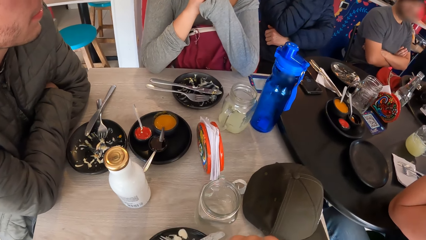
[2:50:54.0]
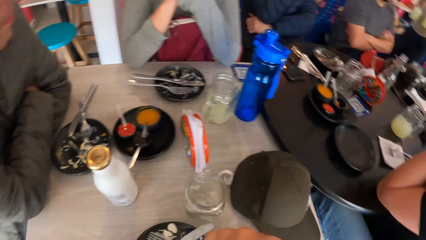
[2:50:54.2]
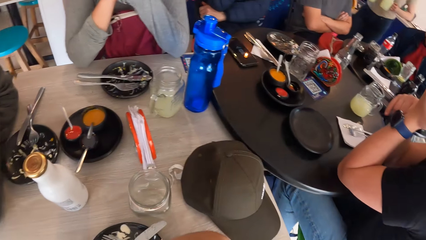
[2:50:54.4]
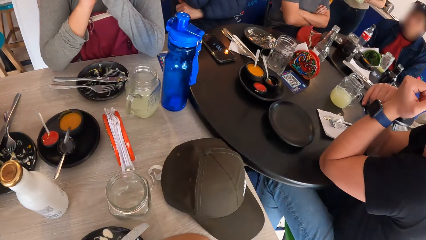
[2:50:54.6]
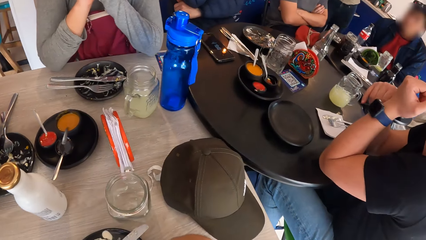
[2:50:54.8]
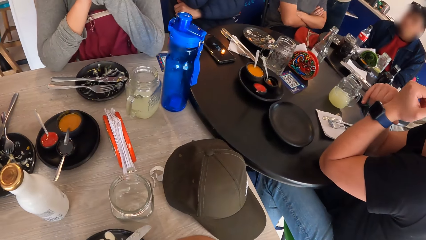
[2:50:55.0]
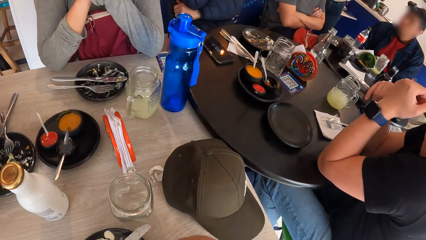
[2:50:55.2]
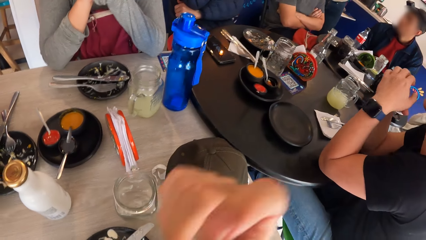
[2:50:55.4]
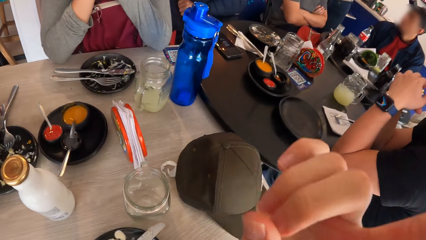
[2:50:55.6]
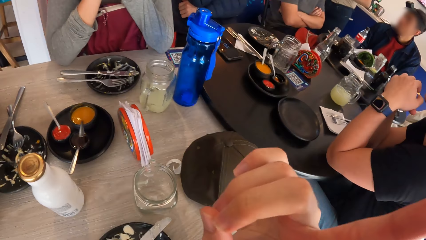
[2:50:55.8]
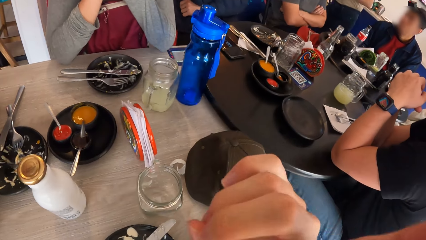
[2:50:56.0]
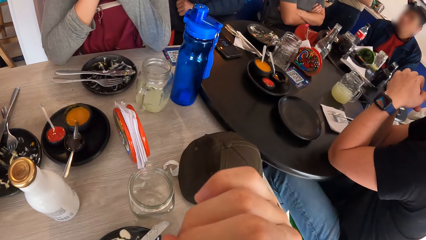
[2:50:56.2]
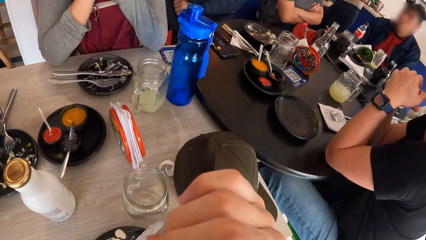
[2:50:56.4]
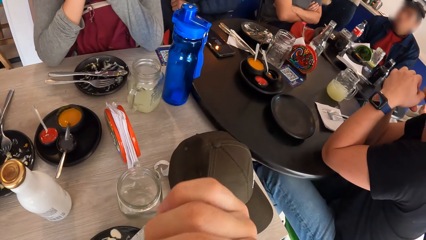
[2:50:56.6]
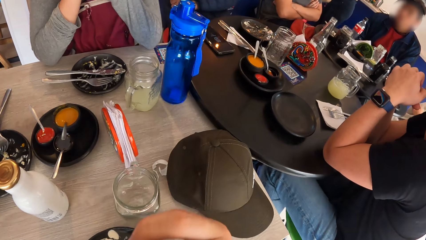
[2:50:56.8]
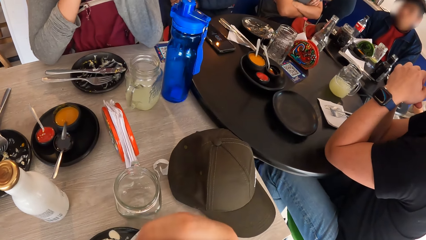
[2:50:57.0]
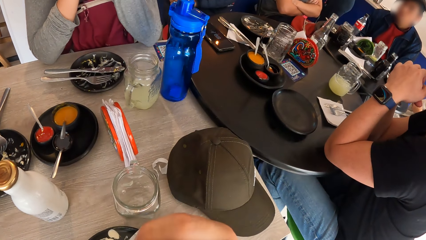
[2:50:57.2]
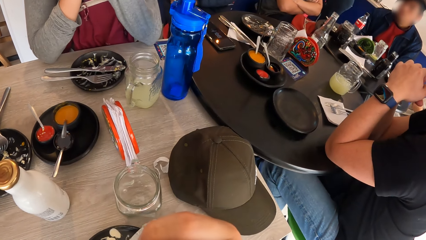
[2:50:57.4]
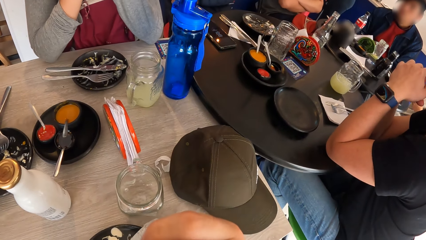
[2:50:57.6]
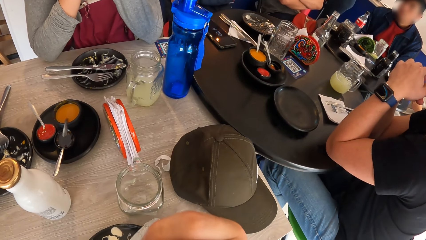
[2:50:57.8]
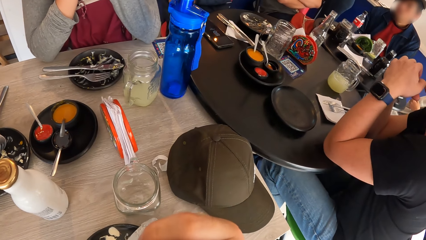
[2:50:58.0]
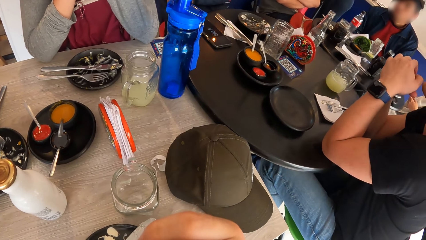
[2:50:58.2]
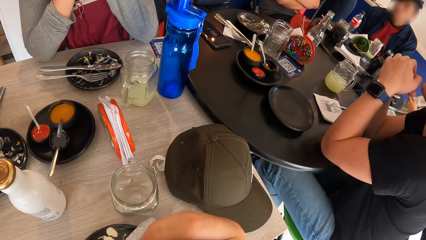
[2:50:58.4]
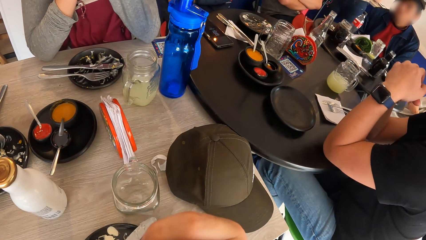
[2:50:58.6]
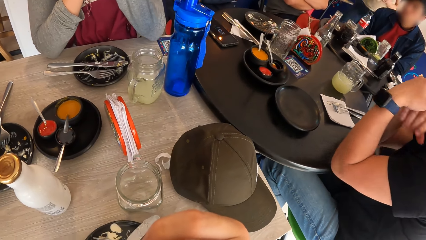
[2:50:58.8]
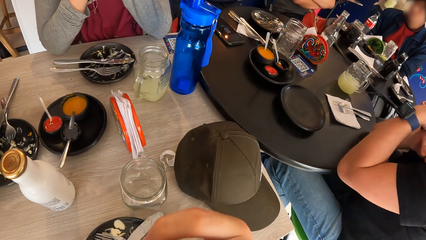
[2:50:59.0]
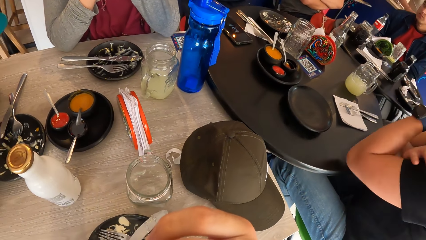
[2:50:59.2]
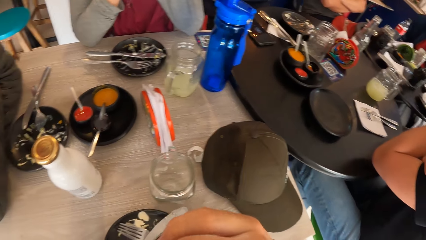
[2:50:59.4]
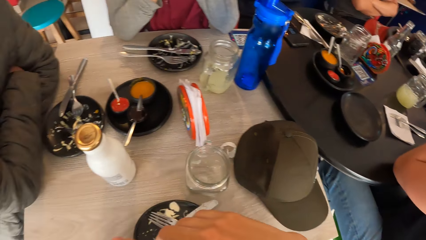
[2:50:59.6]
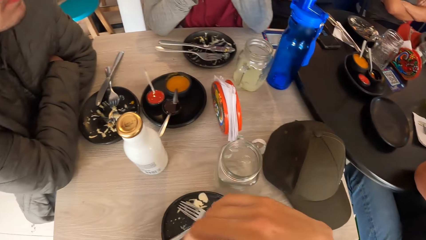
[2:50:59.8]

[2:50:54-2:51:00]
The camera wearer moves a hand.

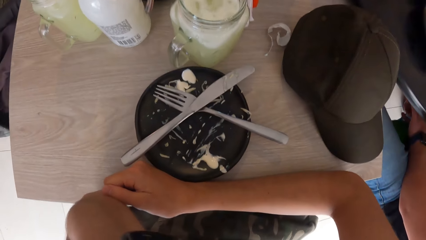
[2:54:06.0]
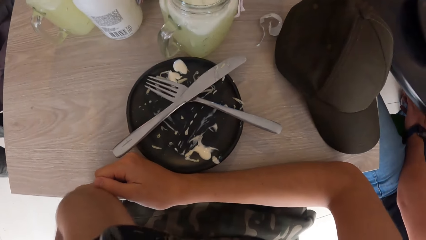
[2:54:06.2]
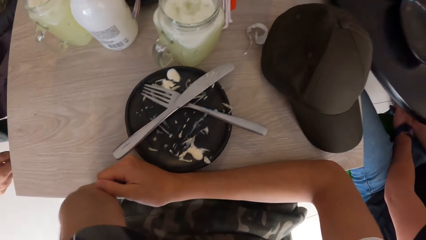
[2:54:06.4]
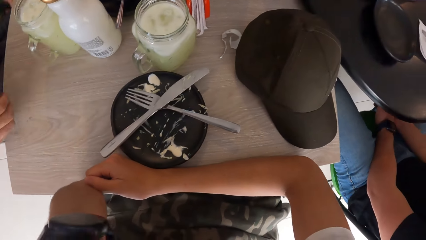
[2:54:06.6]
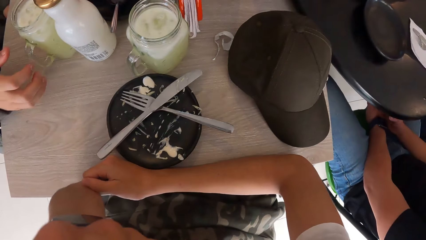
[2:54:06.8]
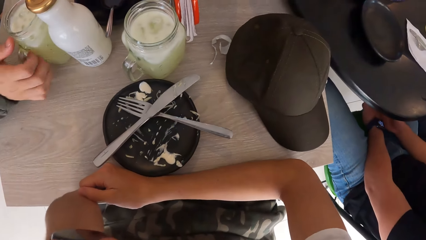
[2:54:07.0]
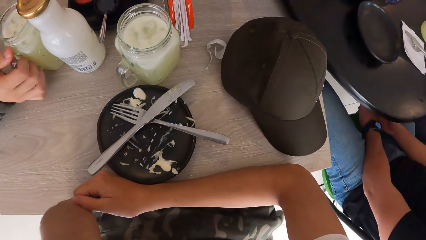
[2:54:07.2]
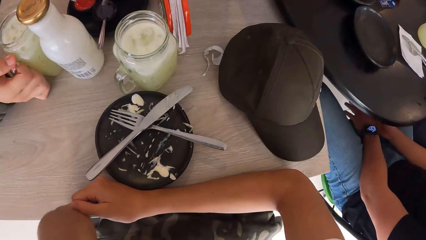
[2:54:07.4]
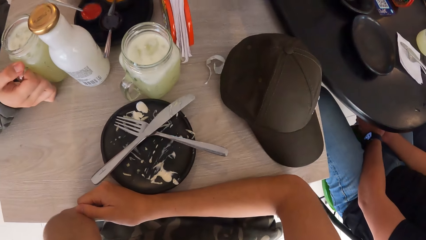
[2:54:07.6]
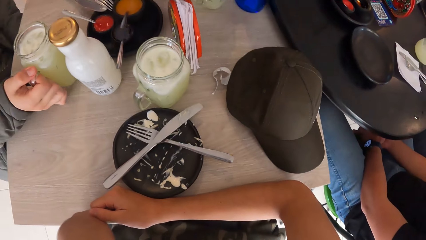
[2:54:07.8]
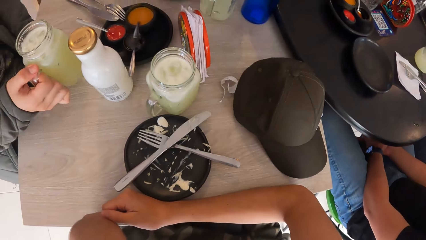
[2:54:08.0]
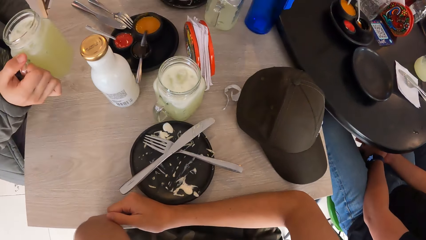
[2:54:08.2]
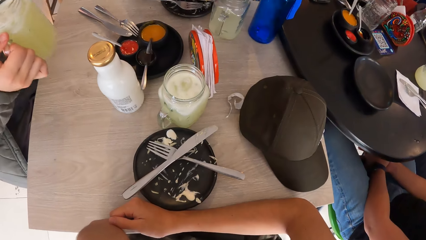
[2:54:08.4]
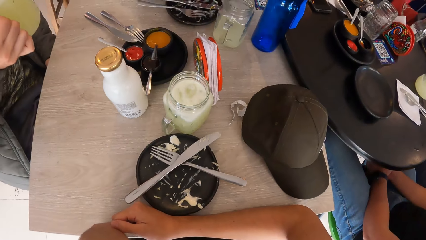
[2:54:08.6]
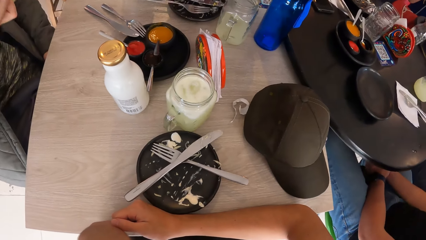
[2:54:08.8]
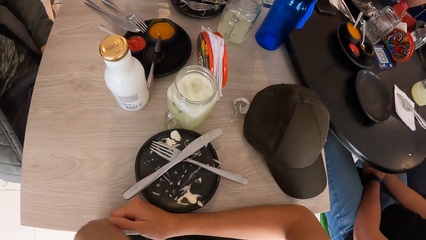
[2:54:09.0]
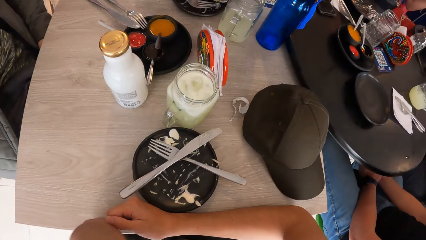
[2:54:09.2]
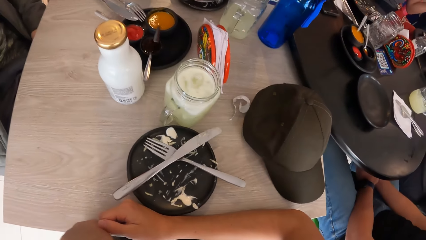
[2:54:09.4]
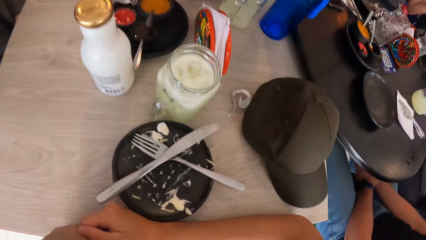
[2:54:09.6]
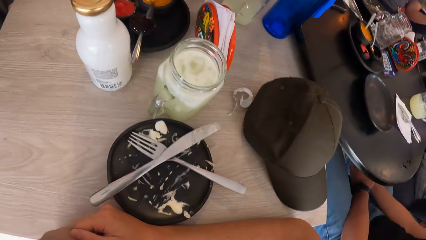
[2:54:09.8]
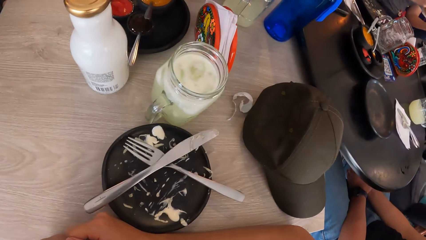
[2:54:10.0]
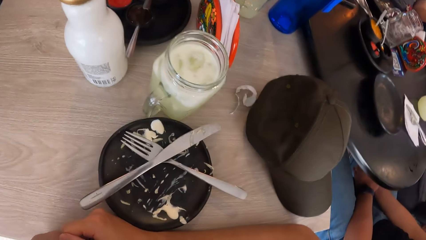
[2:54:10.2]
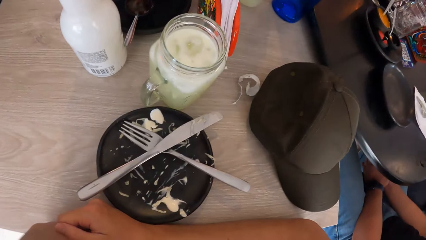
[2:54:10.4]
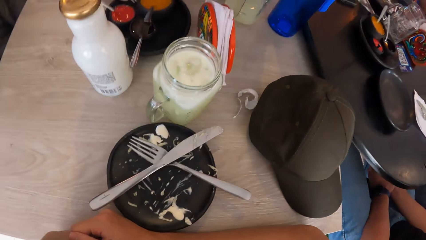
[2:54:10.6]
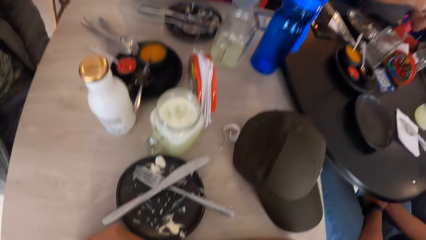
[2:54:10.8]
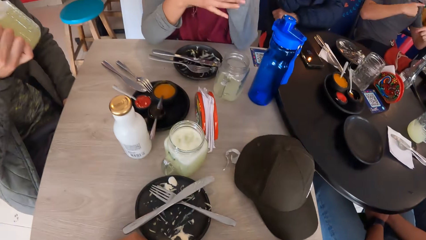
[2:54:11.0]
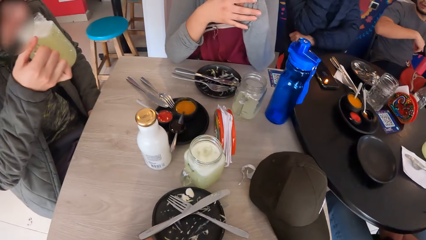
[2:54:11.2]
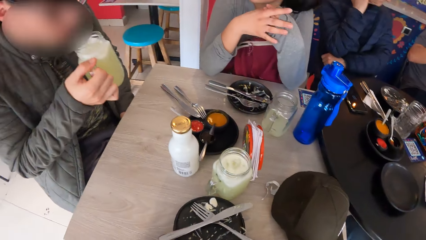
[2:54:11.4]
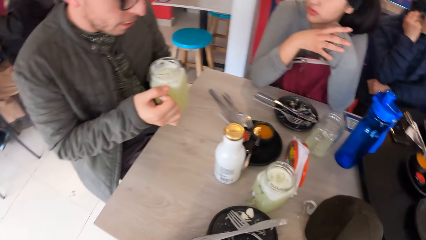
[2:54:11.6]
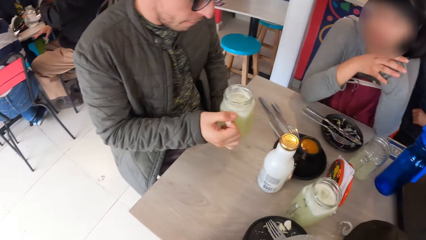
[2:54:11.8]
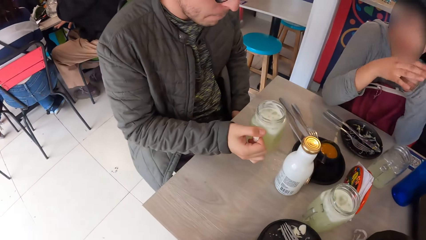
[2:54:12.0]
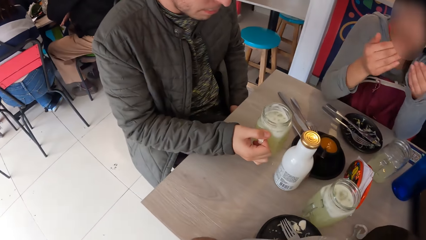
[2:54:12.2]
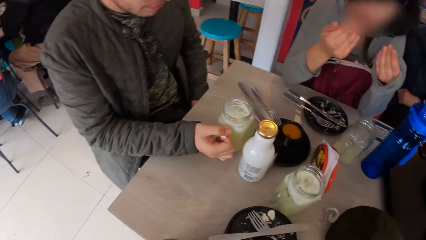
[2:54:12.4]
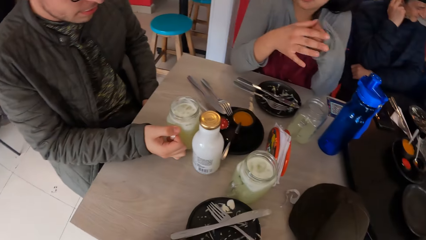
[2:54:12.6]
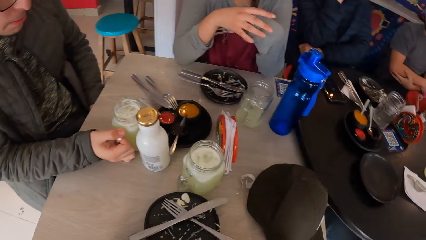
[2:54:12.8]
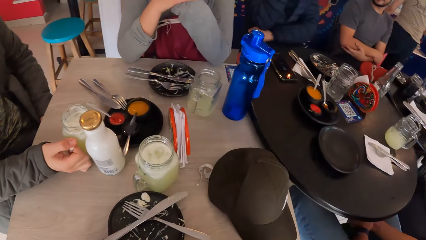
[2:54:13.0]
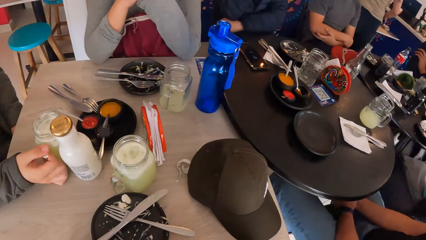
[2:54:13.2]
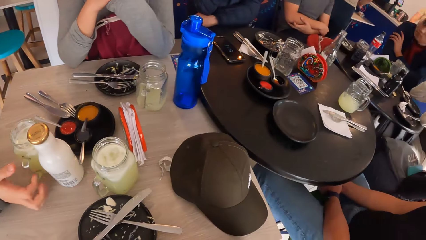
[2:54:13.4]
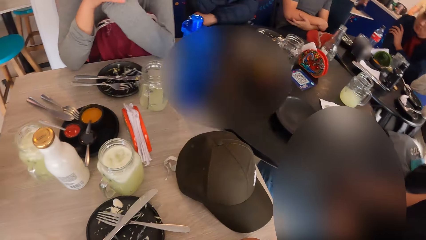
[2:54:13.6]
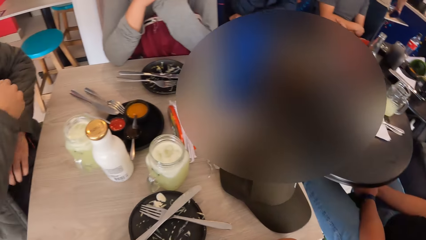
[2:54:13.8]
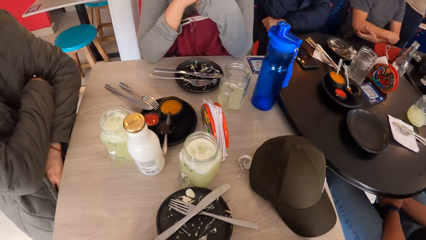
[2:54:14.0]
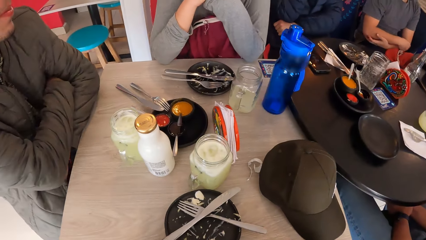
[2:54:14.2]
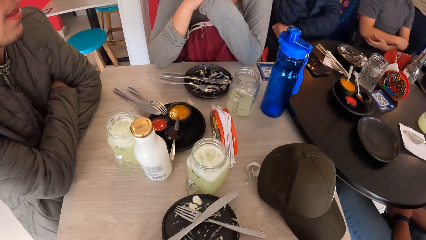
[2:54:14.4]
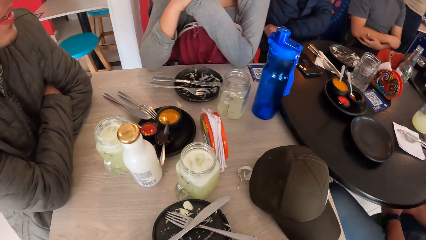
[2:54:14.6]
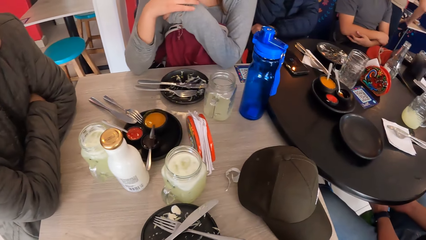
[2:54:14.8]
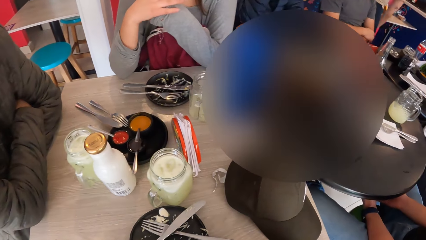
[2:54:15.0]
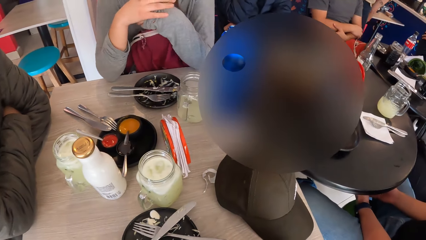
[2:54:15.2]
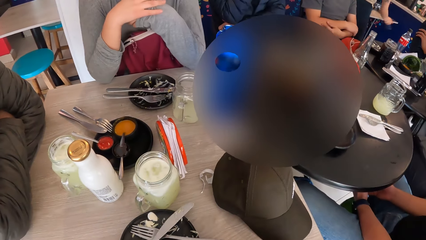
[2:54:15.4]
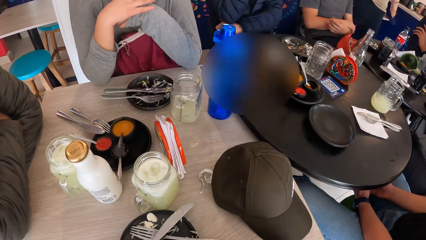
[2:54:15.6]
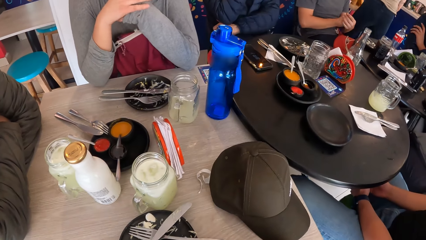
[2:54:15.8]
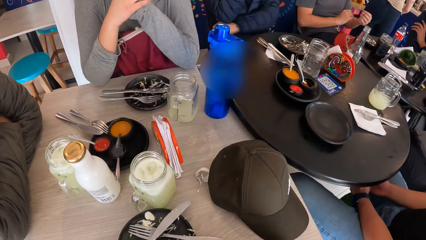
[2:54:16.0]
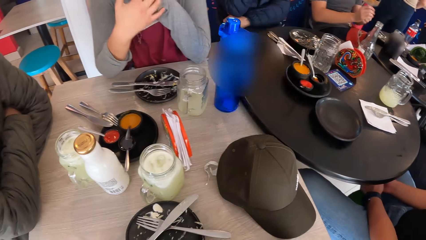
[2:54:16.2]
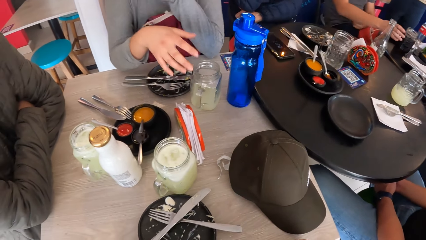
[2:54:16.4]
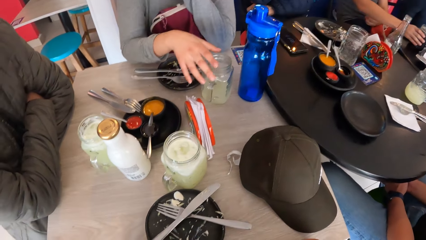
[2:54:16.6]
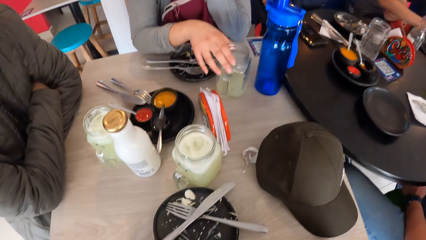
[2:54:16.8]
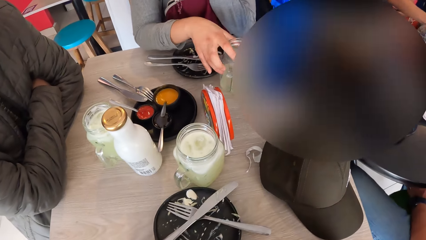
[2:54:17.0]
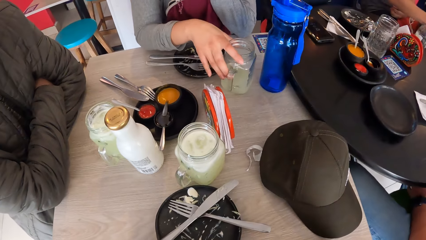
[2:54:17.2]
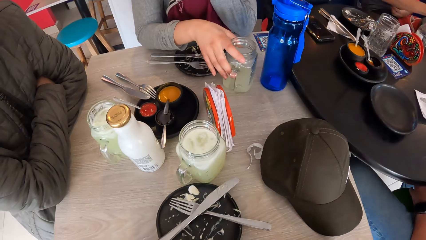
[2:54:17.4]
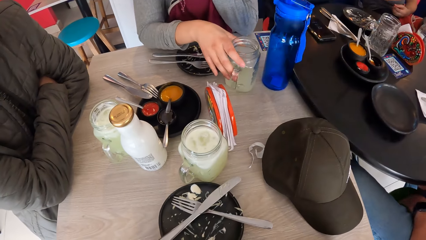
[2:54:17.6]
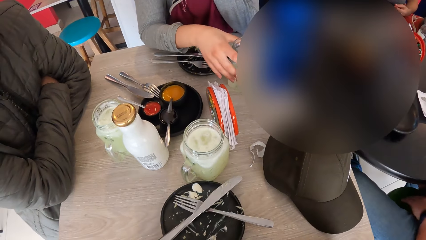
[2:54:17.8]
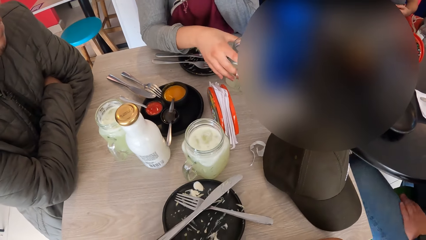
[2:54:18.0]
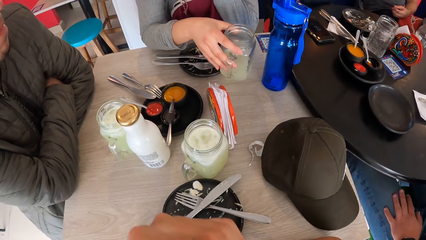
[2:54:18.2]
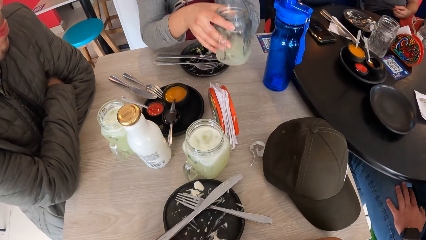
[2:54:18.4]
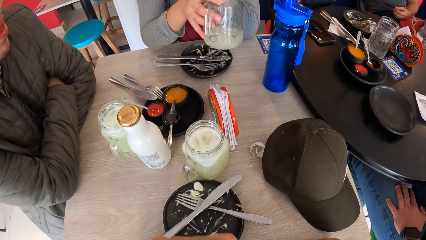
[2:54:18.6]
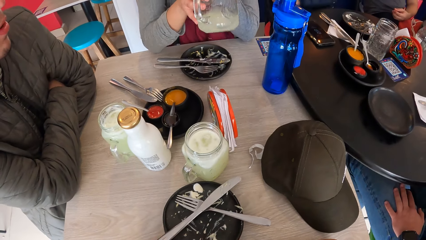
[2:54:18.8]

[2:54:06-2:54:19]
A man picks up the cup on the table with his right hand. The man drinks juice out of the cup in his right hand. The man drops the cup in his right hand on the table. The camera wearer talks to a girl. A woman picks up the cup on the table with her right hand.
